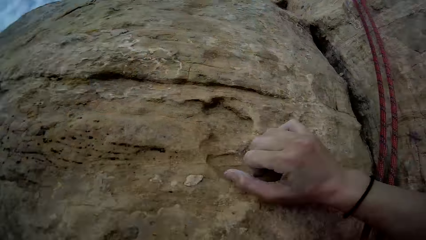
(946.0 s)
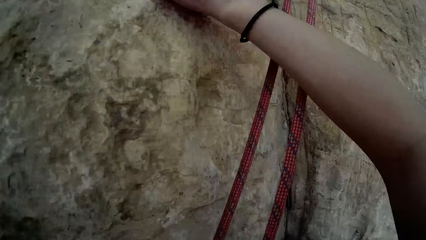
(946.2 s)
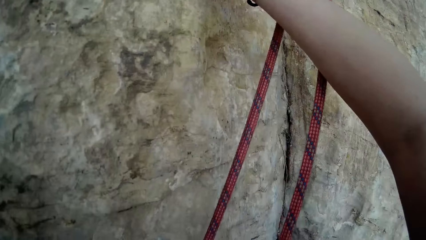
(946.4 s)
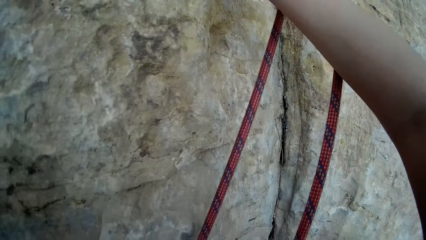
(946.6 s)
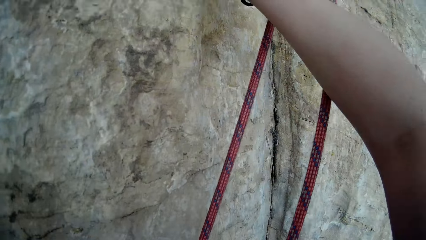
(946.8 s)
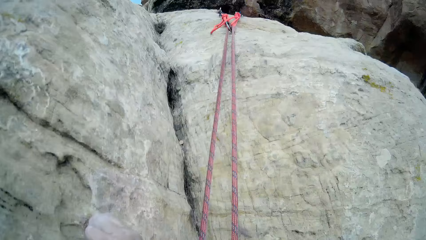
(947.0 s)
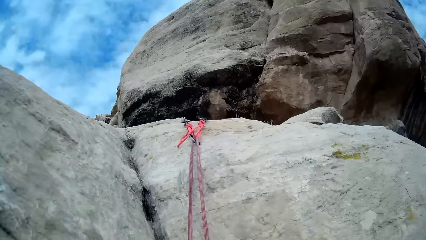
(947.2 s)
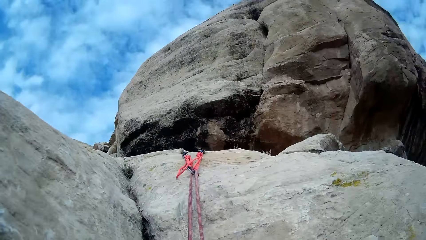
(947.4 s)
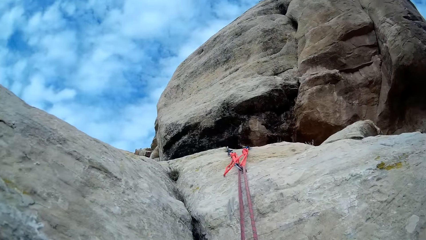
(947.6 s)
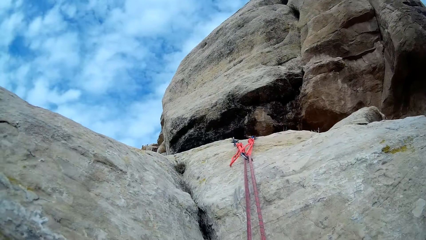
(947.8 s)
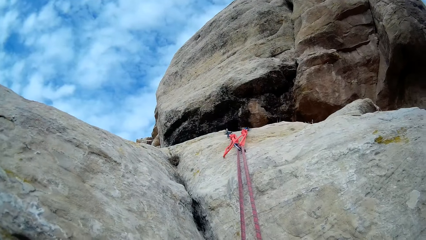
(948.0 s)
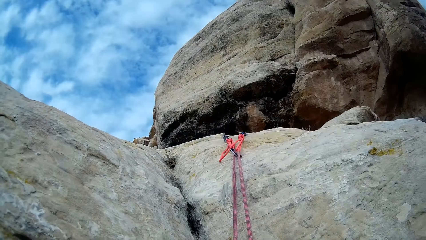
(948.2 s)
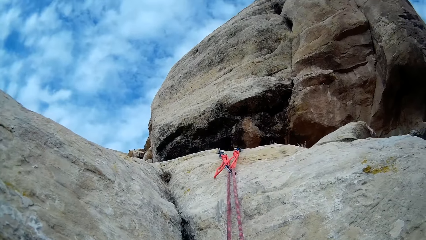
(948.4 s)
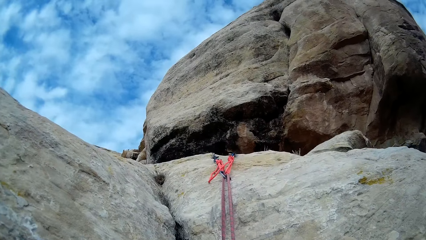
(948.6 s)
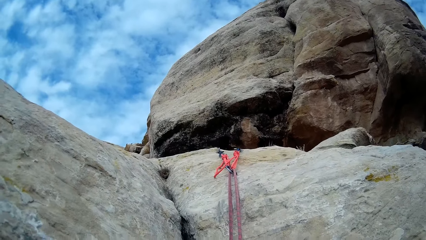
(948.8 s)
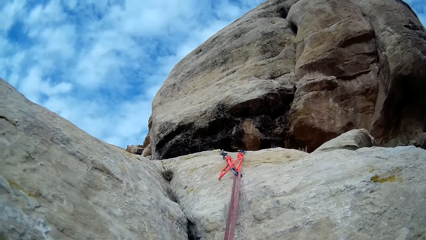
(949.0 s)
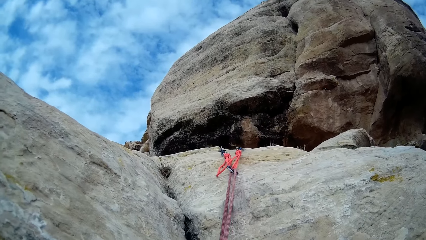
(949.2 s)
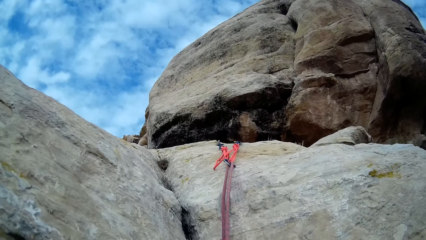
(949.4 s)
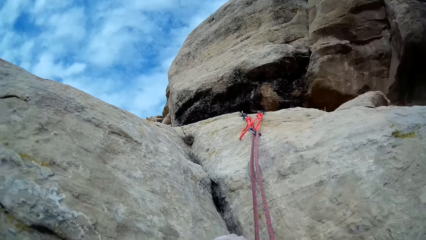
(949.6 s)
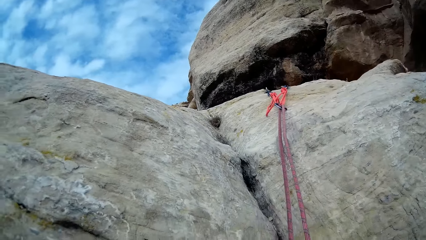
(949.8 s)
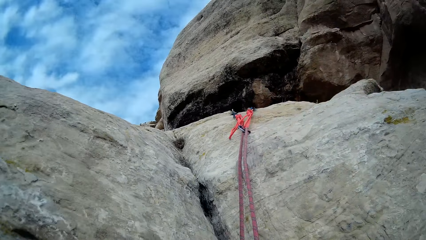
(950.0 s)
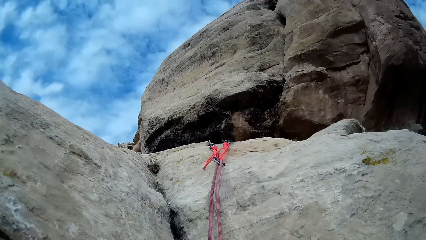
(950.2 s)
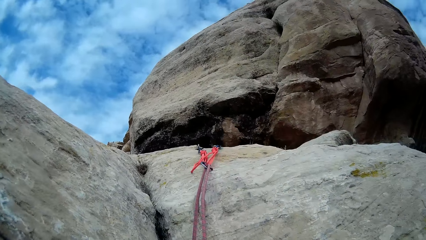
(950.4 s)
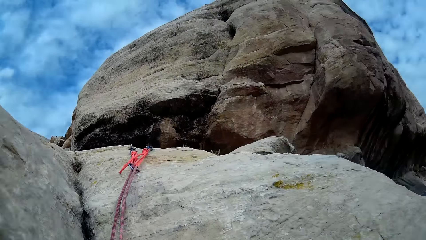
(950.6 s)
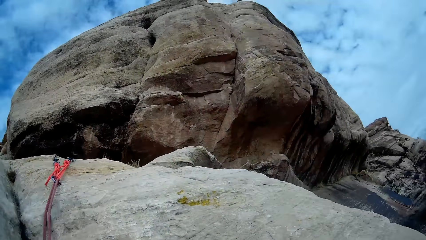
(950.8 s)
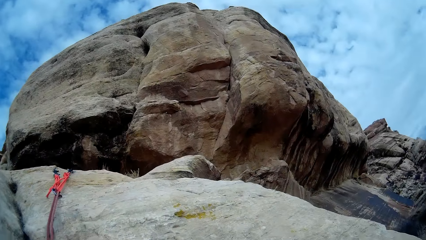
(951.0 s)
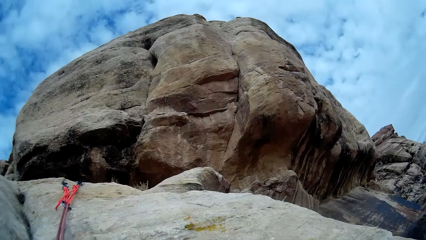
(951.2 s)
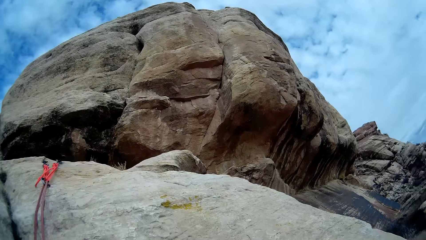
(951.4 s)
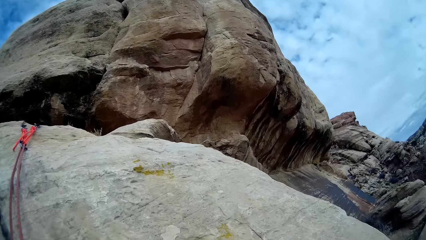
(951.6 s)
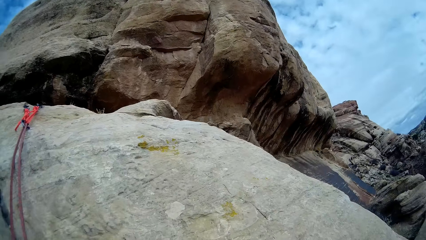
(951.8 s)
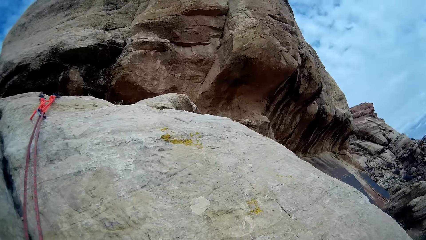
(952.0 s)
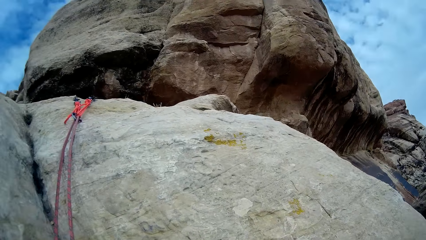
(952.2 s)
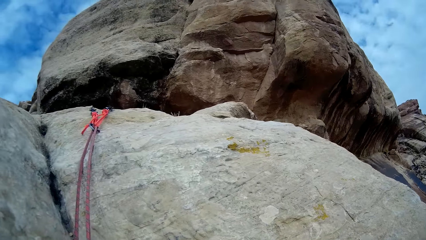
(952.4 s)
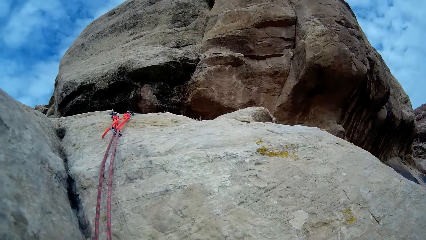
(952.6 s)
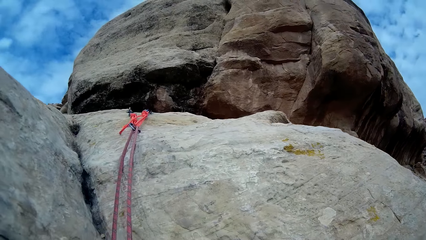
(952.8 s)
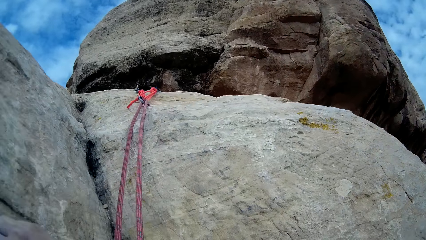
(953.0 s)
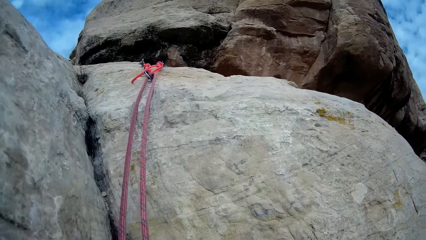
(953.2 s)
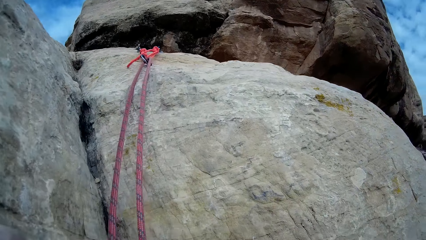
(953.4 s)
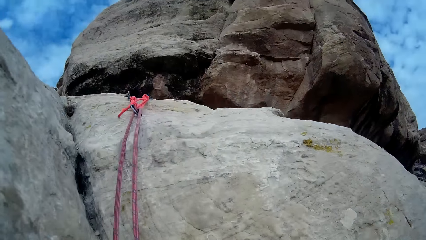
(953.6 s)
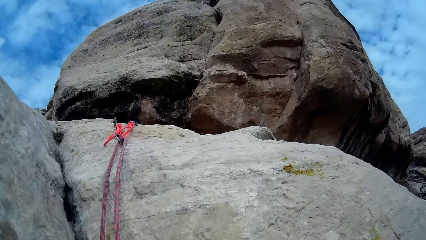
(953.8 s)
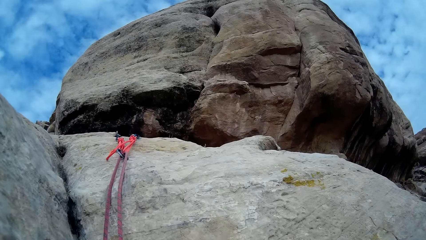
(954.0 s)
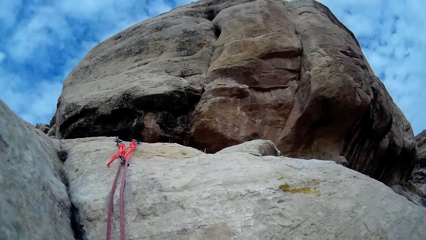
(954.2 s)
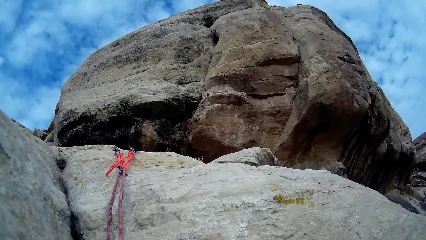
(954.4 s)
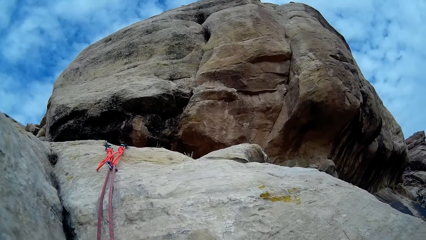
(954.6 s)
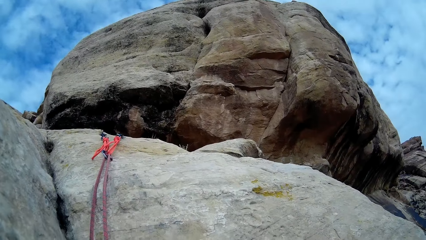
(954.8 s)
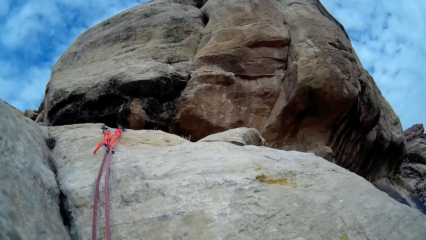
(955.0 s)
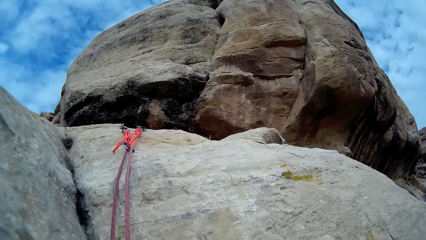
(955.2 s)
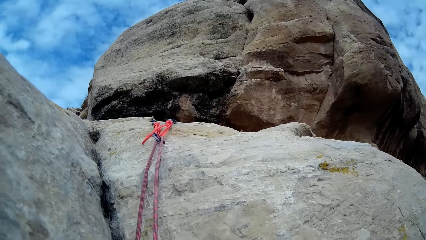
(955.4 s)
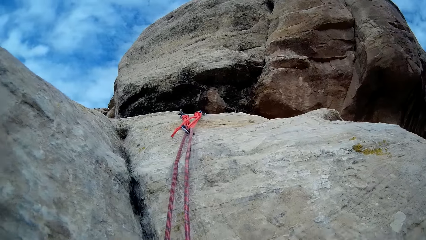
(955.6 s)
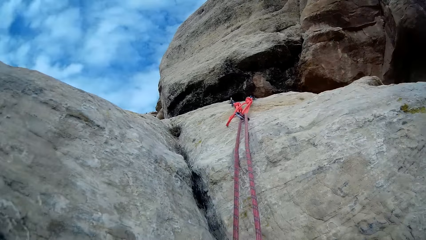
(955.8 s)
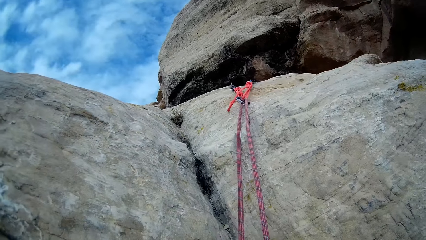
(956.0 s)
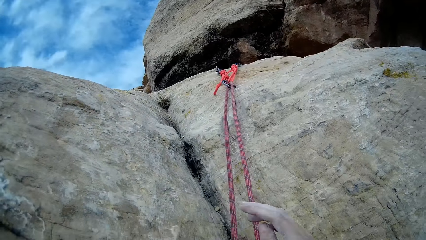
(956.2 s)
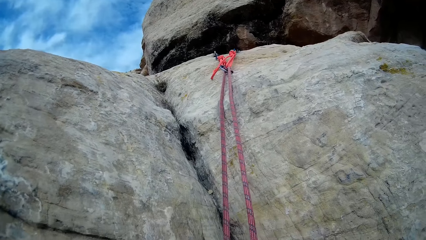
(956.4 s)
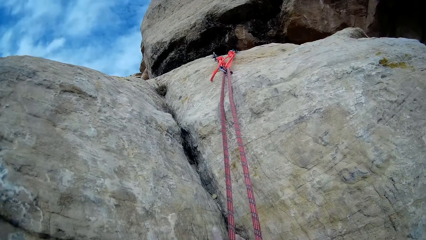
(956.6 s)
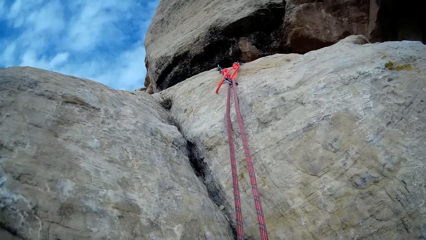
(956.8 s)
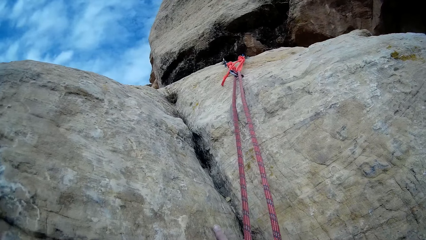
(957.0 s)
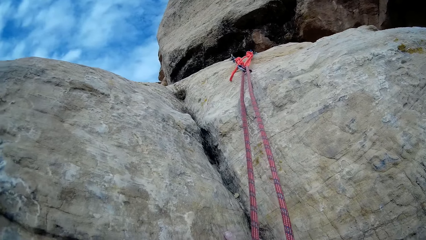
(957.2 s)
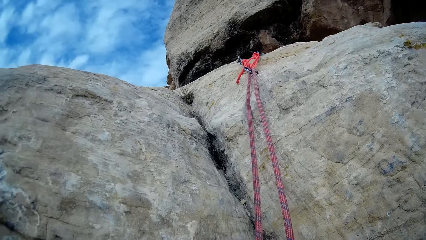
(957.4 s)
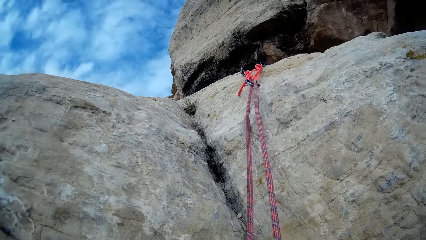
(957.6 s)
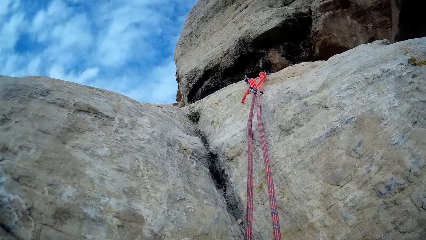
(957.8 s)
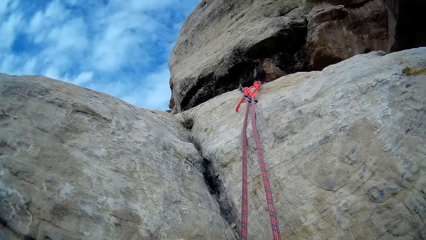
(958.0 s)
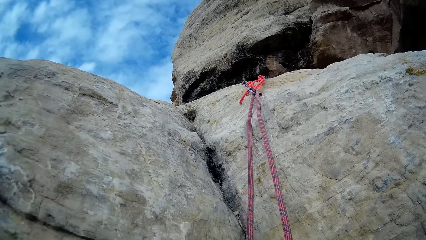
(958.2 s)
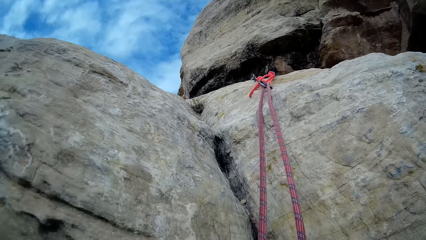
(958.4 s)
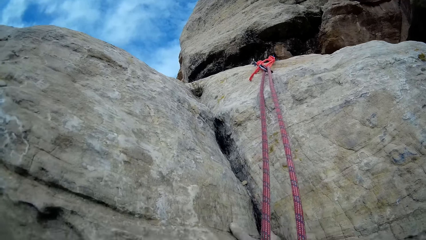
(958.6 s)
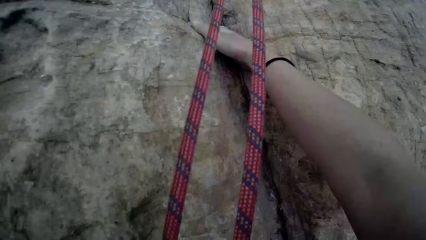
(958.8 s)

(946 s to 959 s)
The camera wearer climbs the cliff.

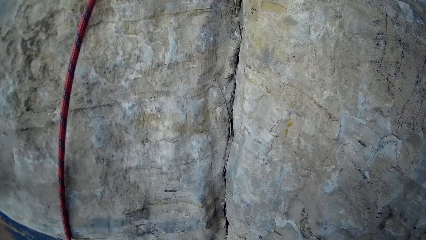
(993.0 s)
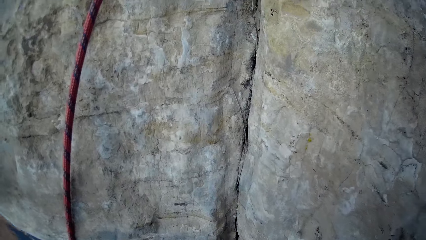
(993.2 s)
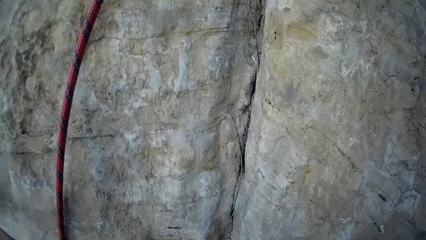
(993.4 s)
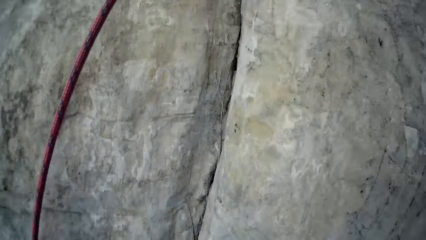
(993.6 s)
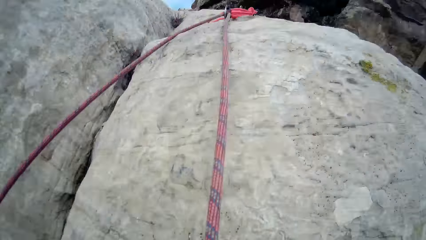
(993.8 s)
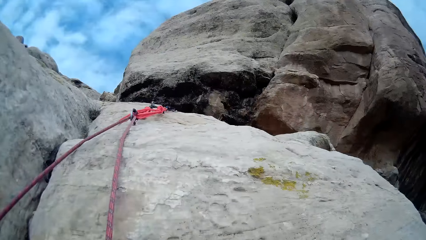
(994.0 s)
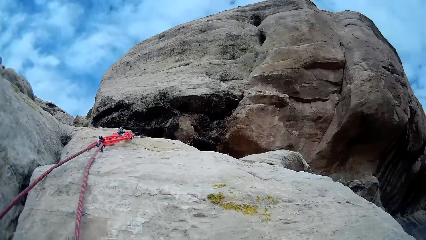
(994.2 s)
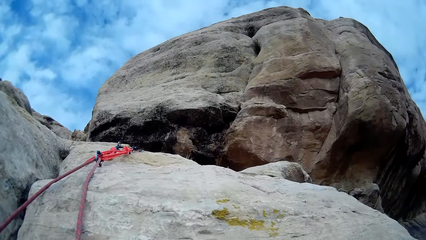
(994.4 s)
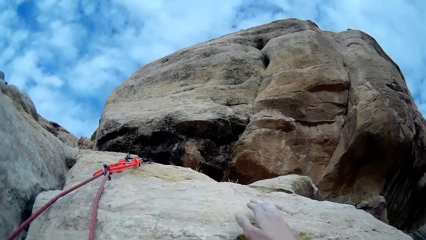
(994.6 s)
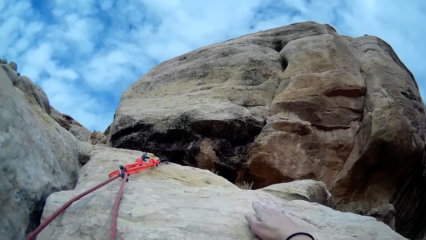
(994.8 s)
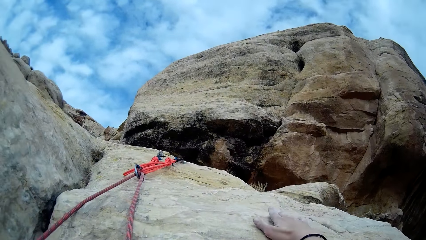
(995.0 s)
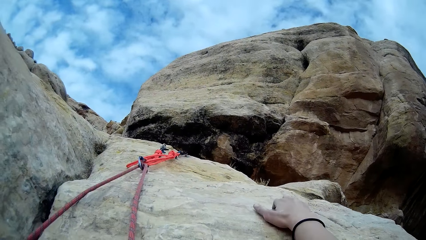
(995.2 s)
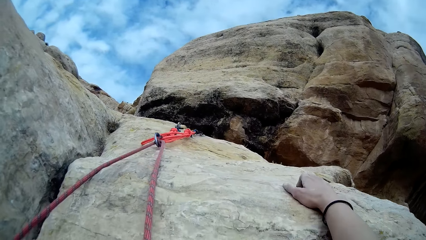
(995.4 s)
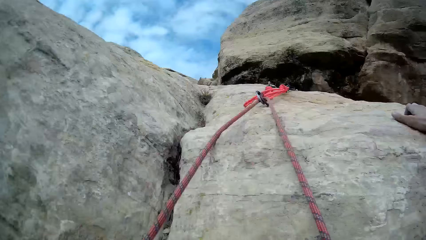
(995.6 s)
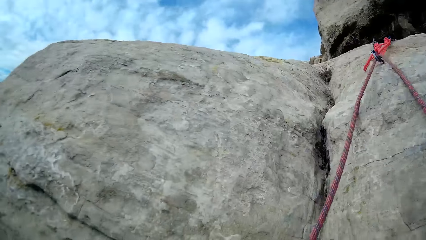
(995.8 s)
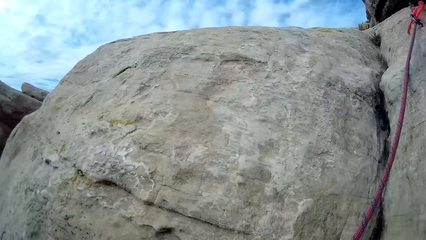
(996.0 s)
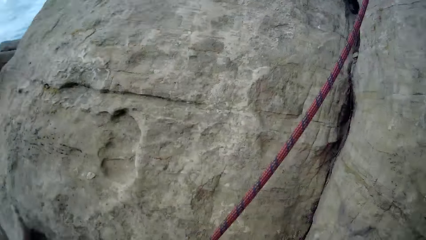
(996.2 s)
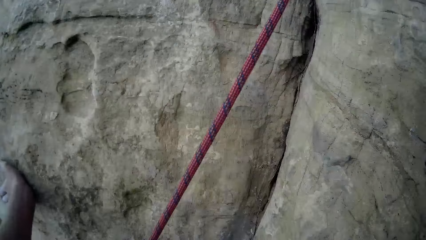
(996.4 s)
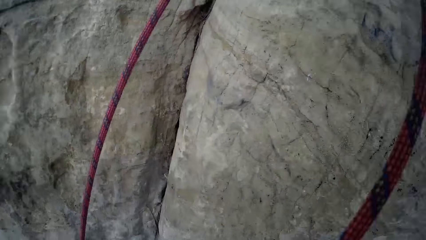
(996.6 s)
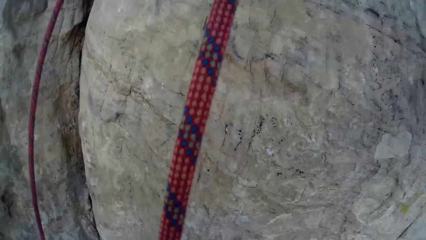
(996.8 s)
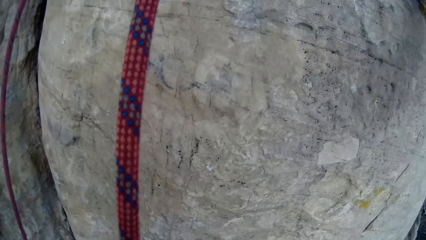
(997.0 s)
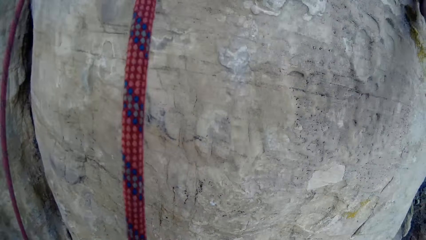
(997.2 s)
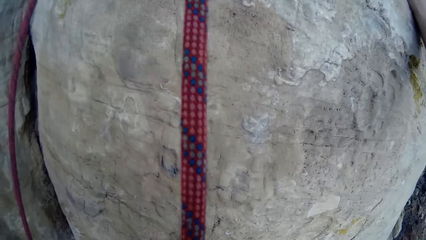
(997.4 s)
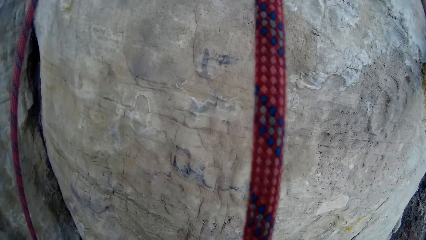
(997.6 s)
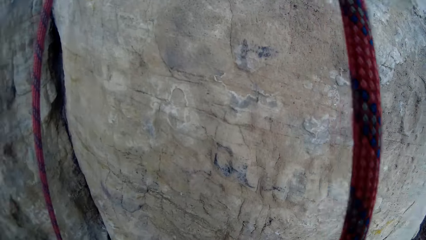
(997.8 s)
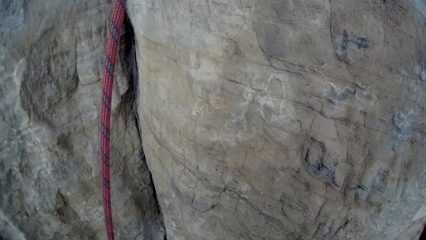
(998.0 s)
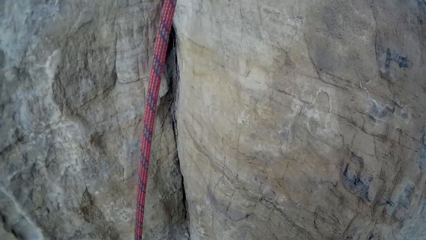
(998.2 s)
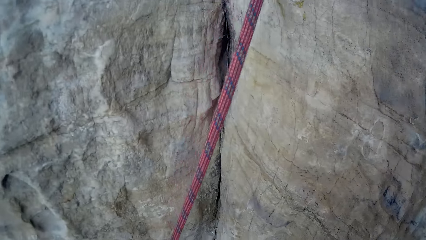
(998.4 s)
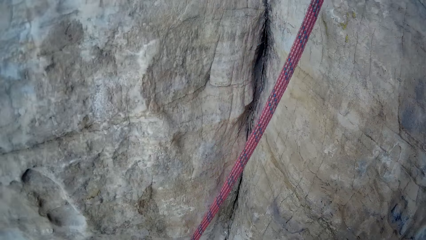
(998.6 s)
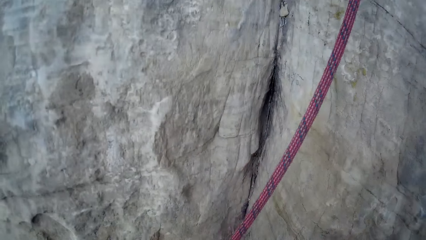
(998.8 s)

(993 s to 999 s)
The camera wearer climbs the rock.
